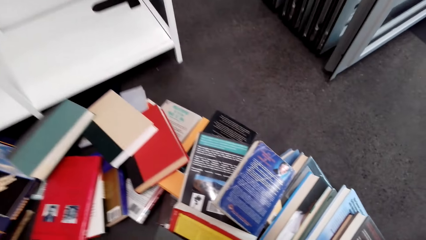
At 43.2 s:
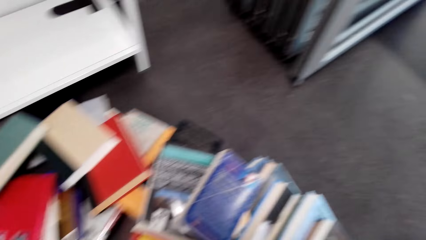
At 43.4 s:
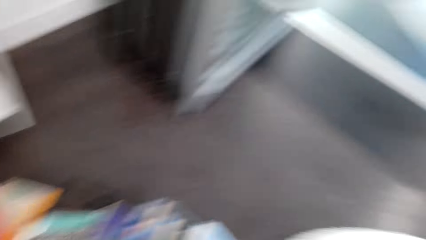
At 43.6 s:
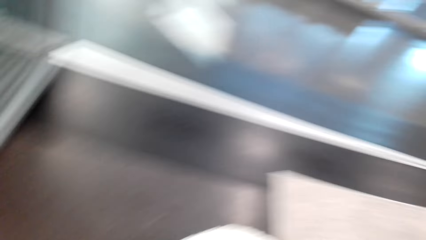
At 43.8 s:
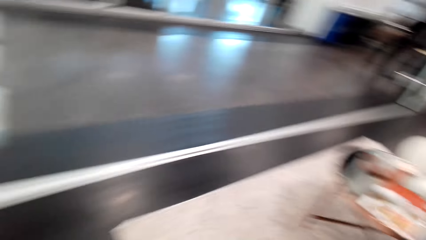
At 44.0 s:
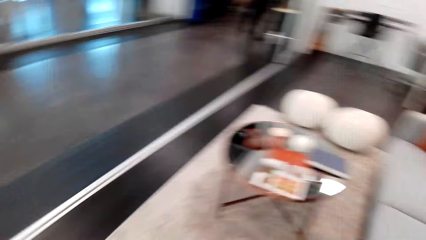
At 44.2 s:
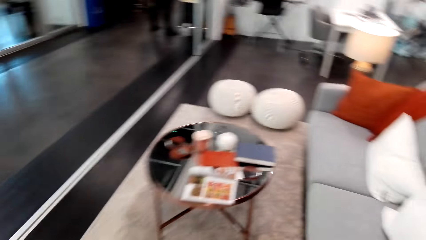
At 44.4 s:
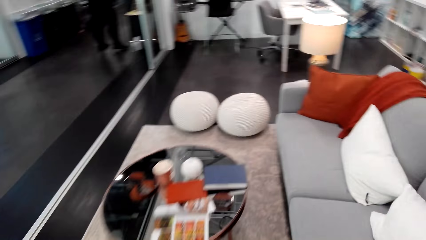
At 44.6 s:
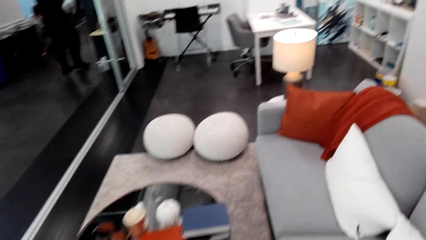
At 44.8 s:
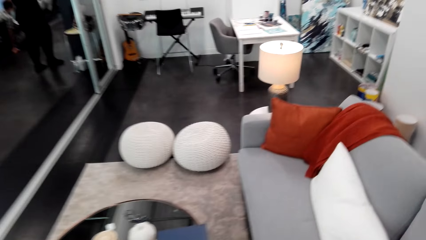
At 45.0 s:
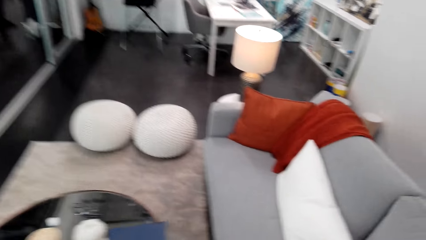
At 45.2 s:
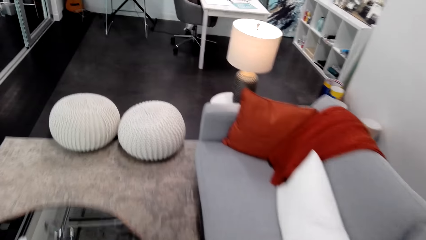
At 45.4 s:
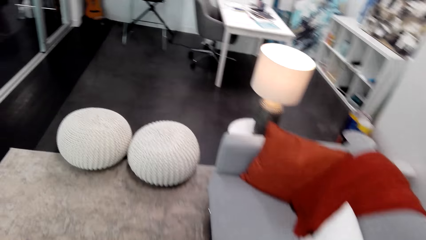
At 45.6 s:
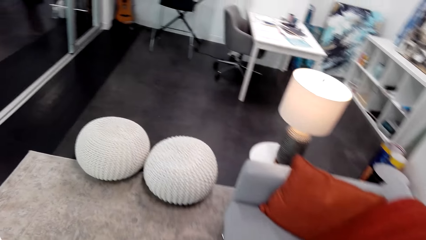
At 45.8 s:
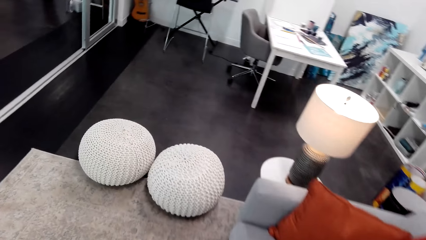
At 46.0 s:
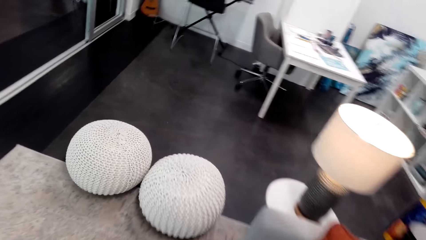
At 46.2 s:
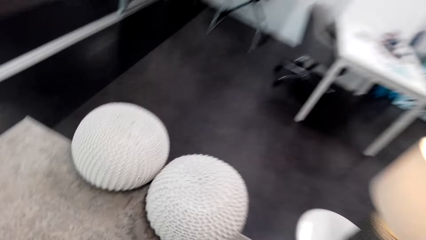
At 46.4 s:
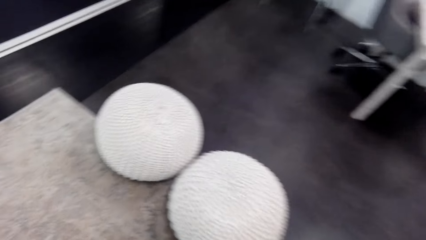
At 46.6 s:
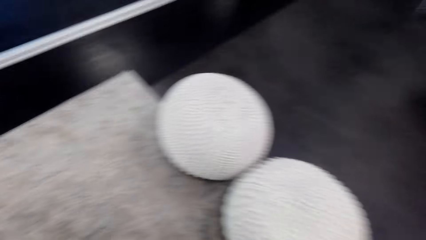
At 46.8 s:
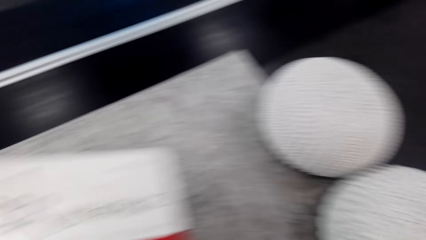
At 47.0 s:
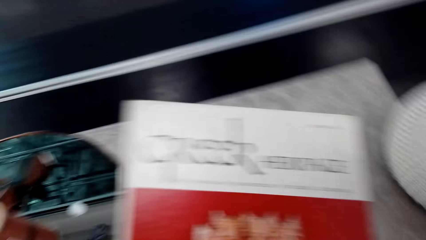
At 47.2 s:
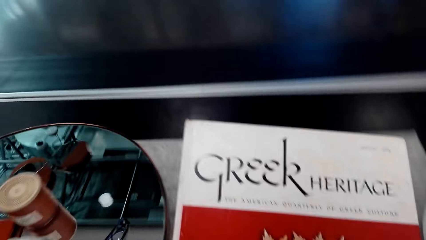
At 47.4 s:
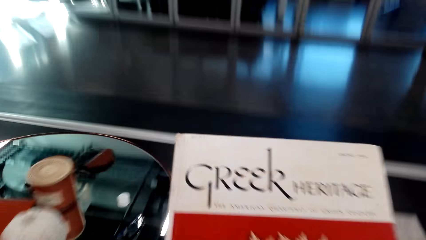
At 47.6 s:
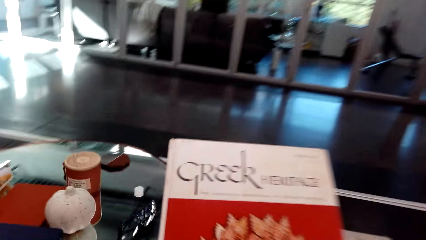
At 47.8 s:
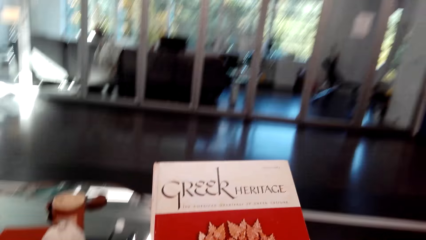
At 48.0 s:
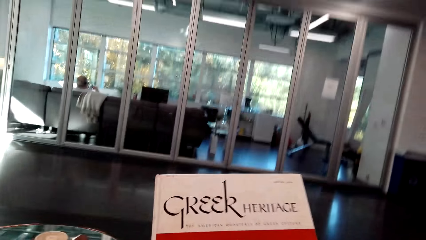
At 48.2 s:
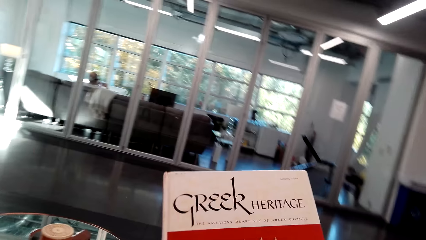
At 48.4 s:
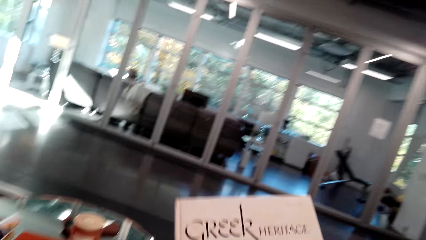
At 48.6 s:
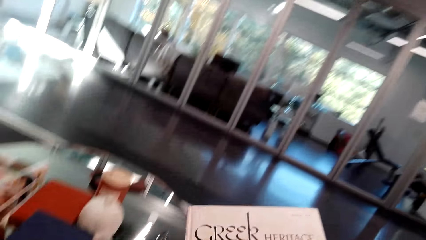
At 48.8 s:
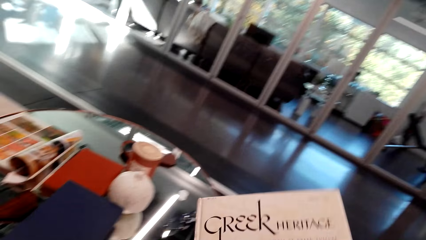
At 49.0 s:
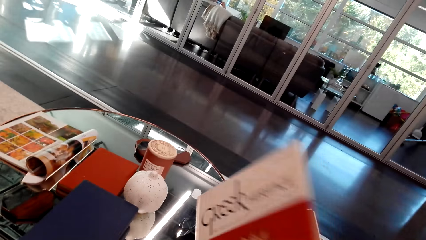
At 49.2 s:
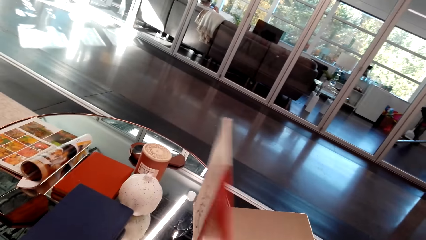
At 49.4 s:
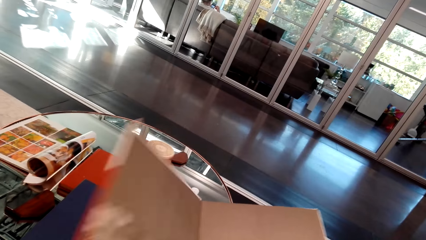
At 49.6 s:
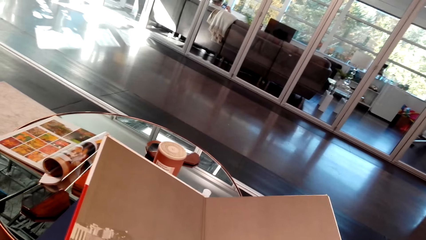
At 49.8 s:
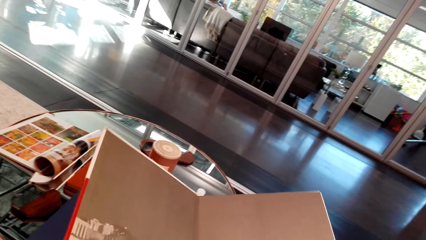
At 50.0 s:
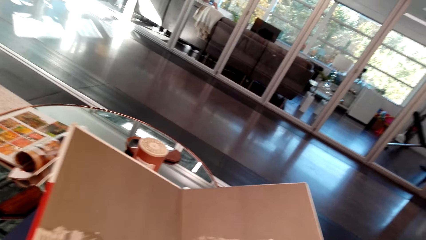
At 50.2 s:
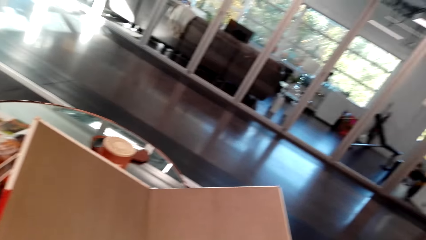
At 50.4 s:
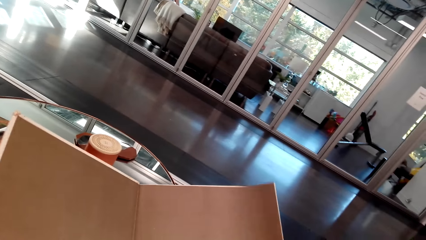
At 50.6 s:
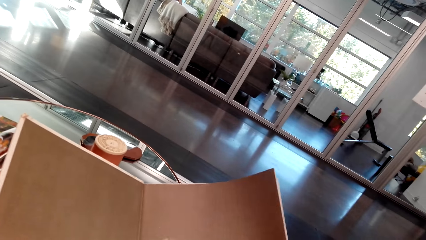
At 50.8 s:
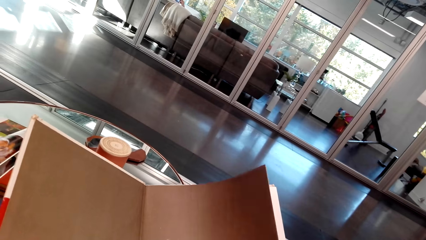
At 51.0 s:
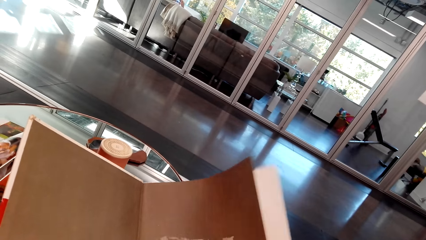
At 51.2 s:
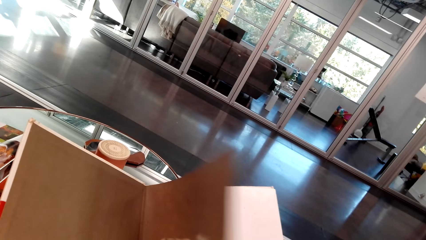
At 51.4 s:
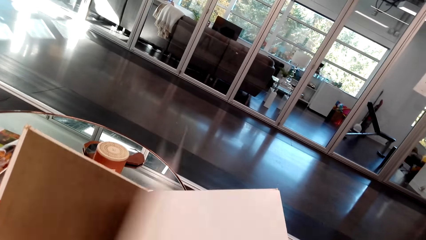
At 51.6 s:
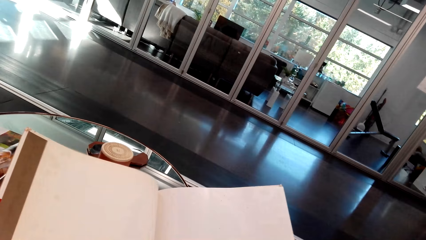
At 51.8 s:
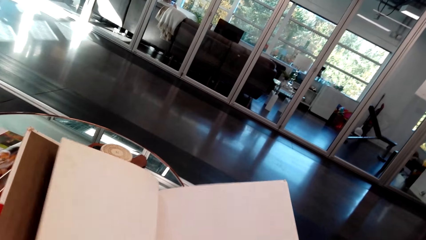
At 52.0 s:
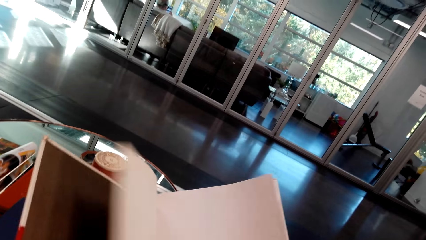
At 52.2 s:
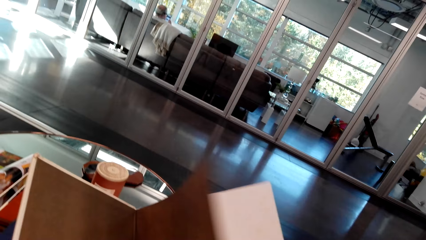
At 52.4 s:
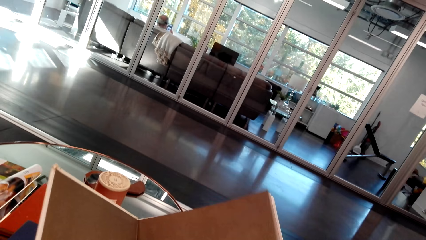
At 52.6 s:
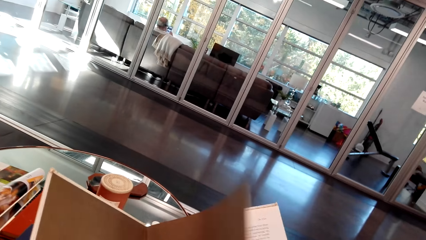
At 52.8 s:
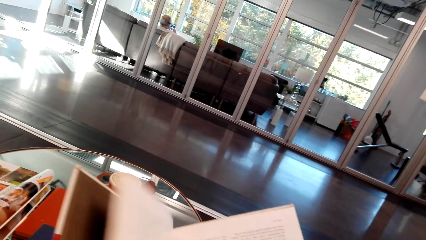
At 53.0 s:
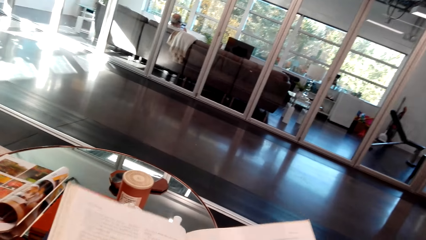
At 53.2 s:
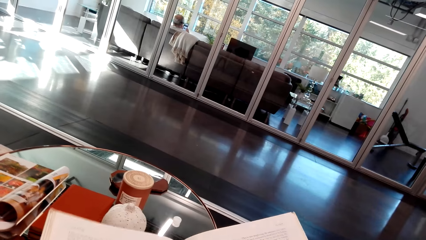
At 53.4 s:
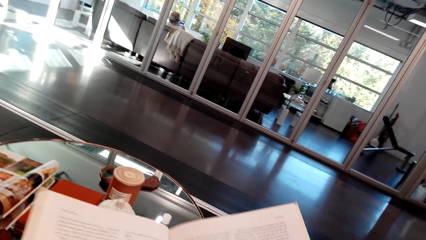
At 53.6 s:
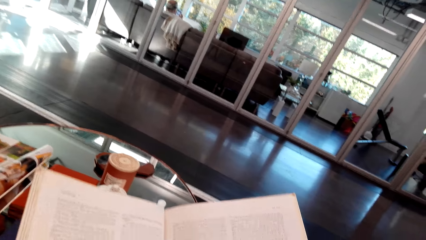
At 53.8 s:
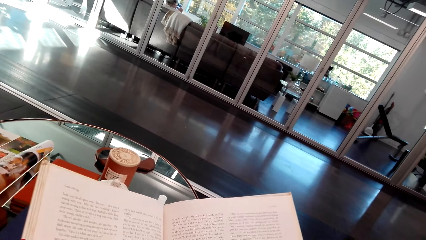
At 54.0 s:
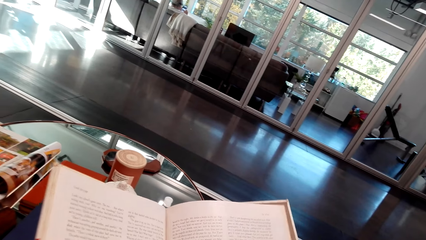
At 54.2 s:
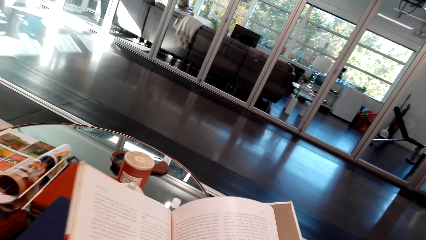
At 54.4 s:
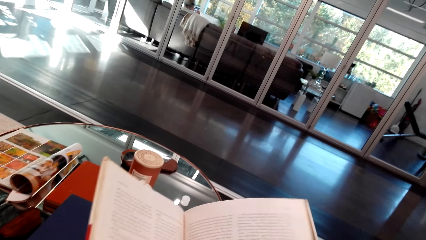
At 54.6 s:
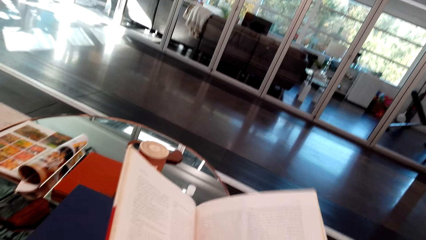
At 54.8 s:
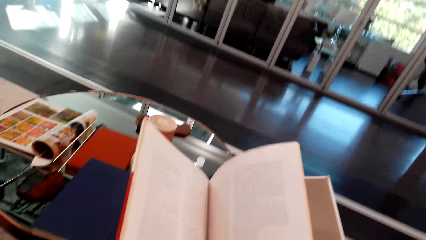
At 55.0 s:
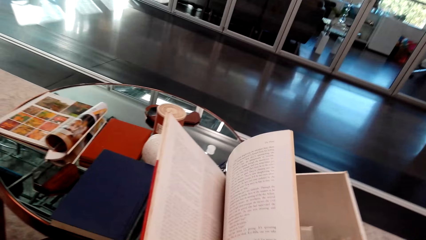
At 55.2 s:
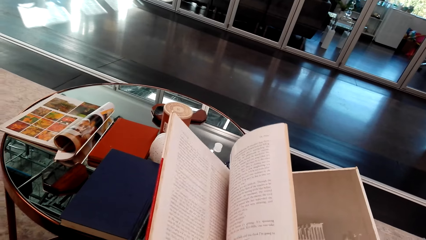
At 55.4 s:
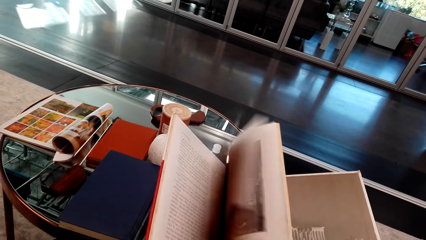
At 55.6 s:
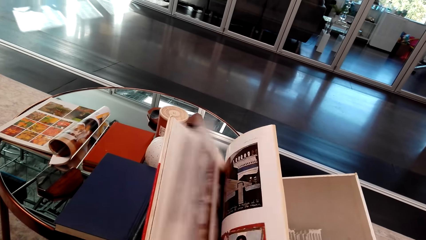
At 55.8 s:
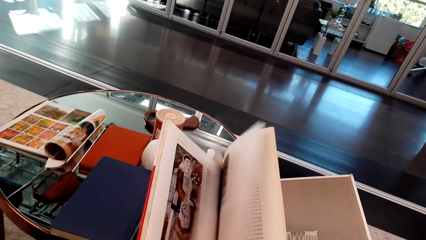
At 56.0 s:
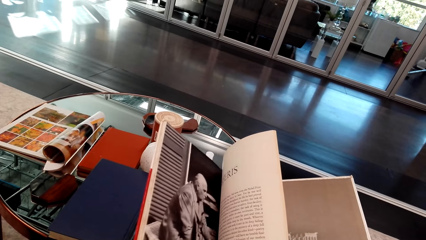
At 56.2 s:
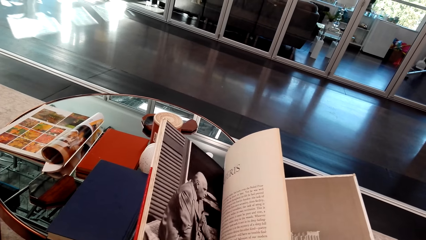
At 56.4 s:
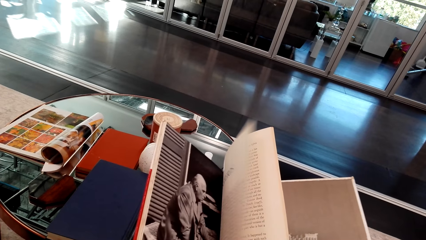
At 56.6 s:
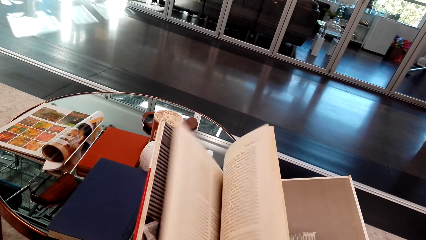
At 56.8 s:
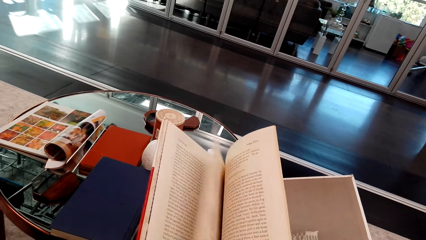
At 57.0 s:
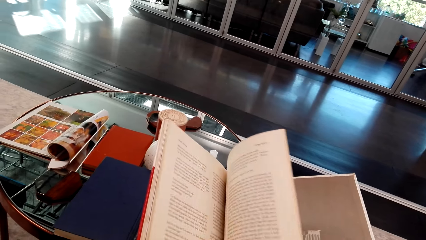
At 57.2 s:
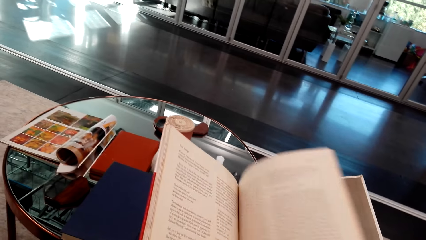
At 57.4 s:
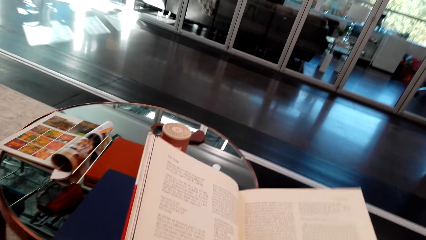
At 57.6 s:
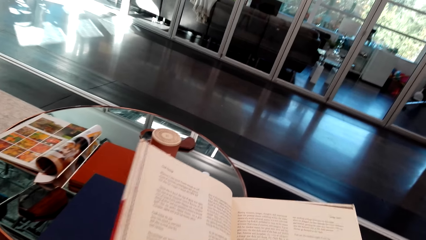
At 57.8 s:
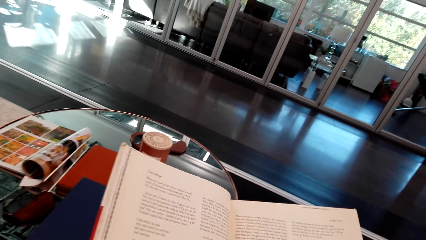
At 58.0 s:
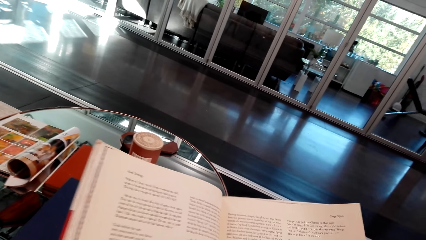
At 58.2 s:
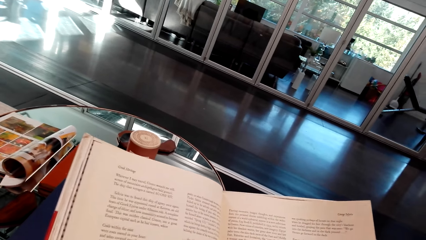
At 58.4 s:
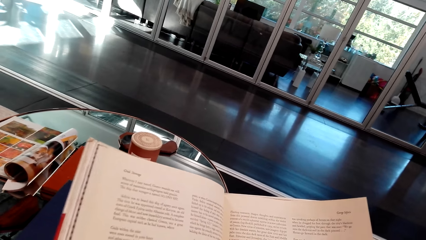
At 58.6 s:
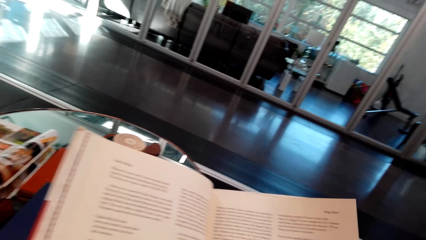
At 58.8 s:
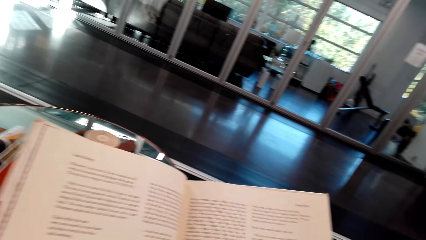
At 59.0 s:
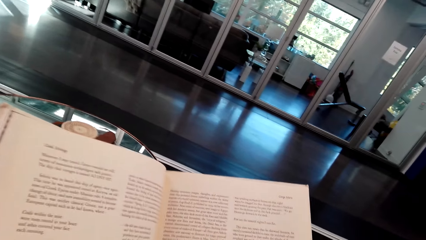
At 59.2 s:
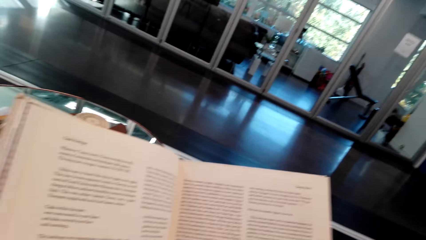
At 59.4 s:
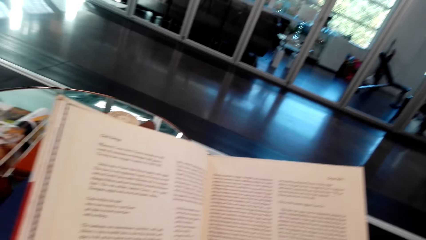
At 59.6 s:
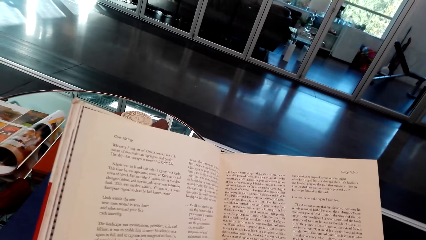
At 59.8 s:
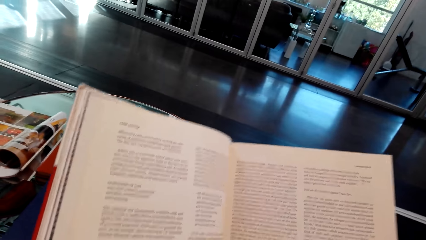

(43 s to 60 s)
The camera wearer sits down on a couch. They open the first page of the book. They open the second page of the book. They read the book. They open pages of the book. They read the book.
